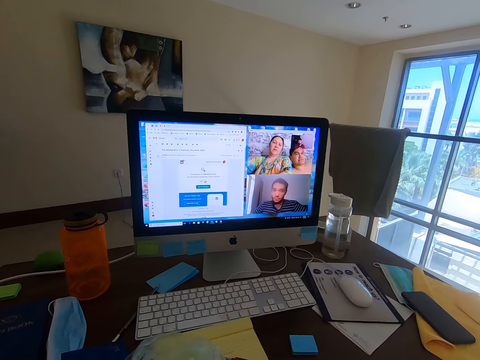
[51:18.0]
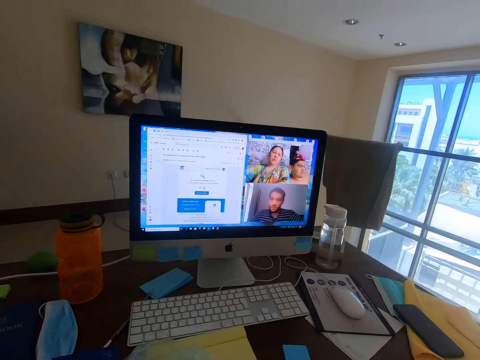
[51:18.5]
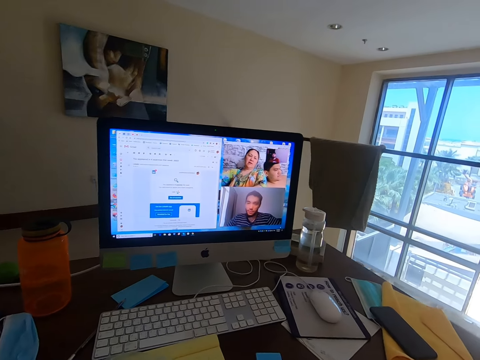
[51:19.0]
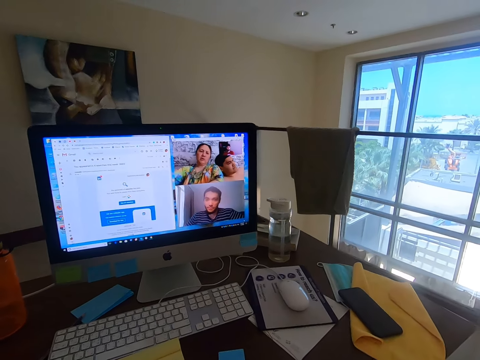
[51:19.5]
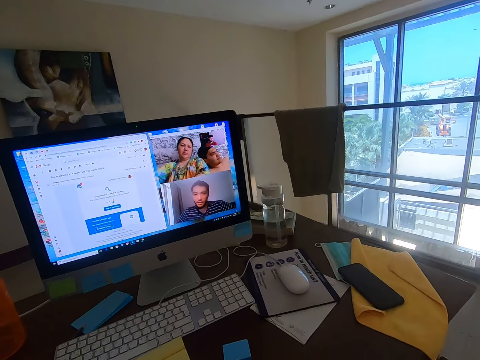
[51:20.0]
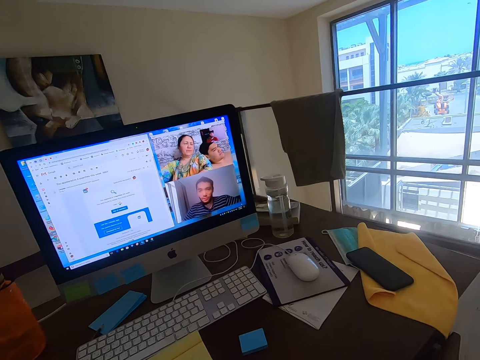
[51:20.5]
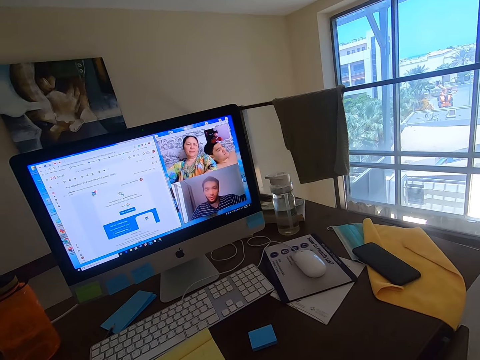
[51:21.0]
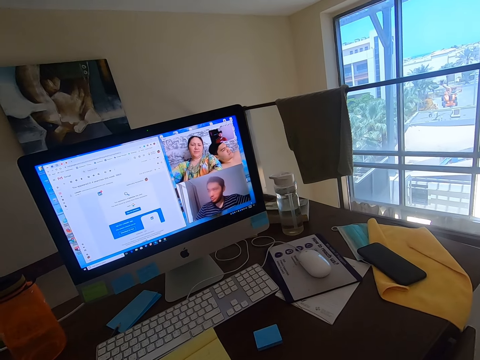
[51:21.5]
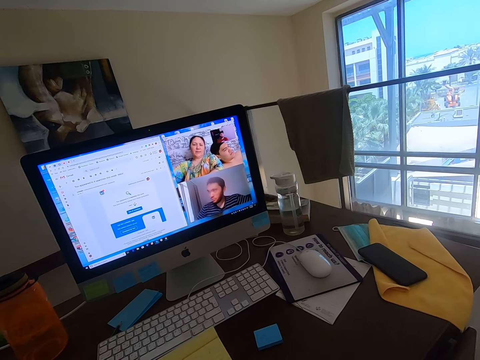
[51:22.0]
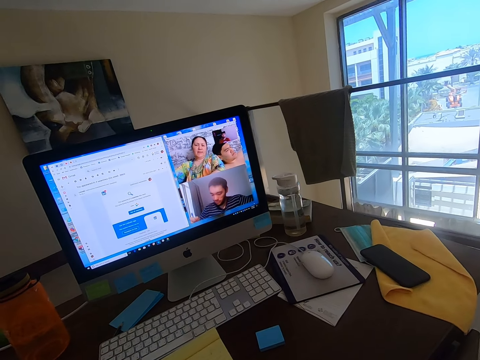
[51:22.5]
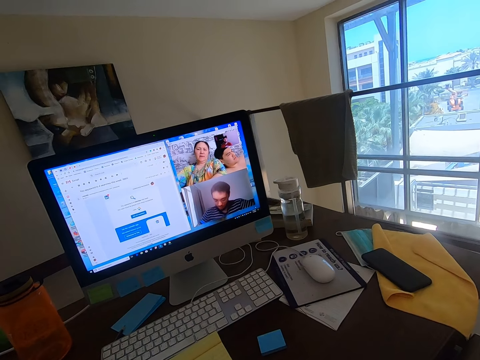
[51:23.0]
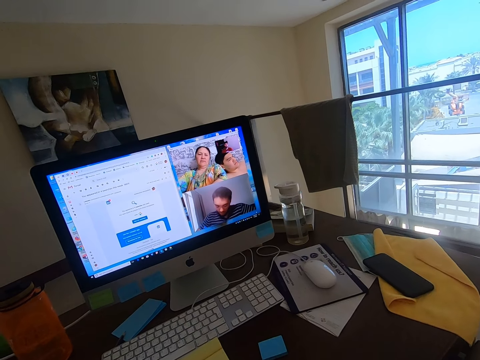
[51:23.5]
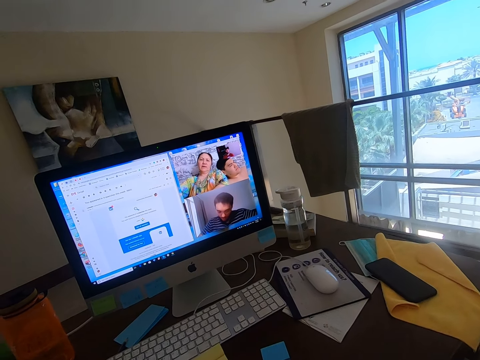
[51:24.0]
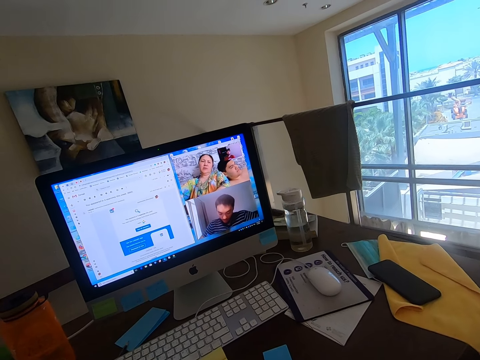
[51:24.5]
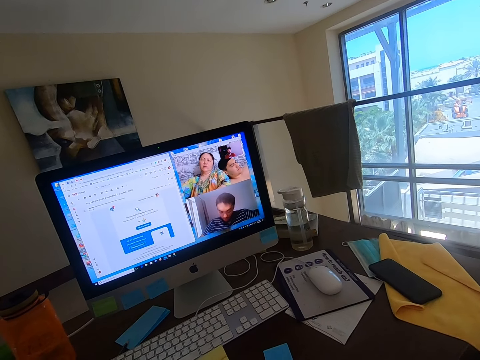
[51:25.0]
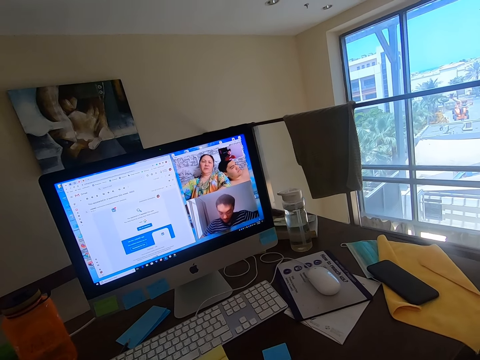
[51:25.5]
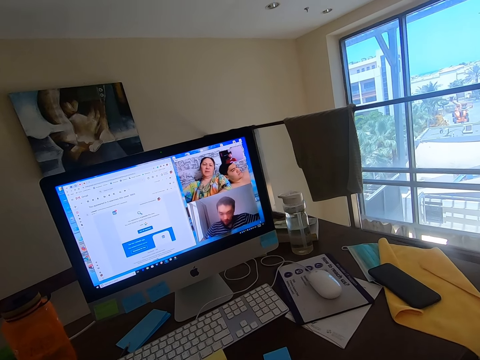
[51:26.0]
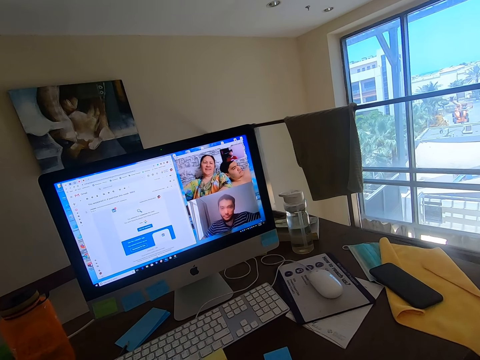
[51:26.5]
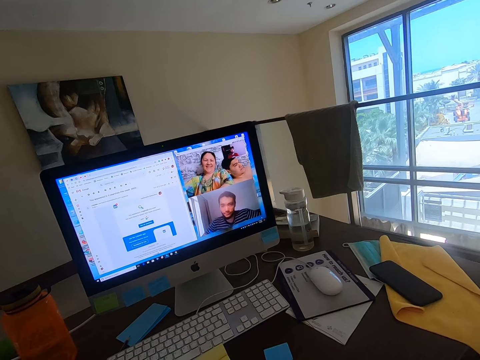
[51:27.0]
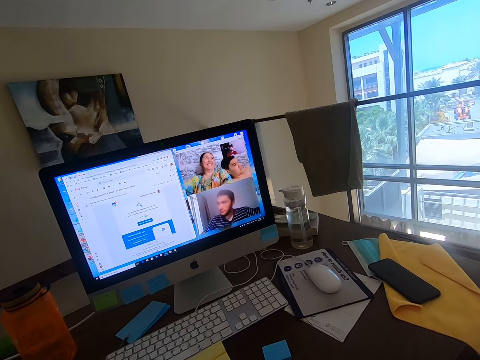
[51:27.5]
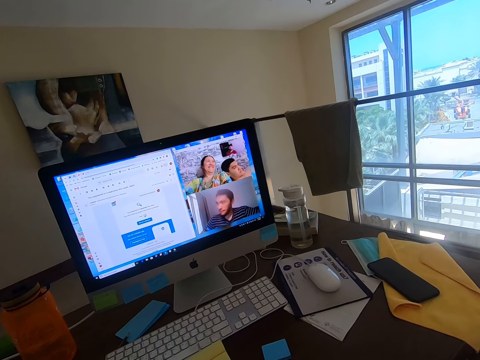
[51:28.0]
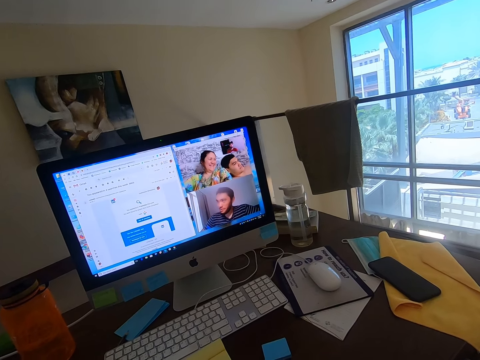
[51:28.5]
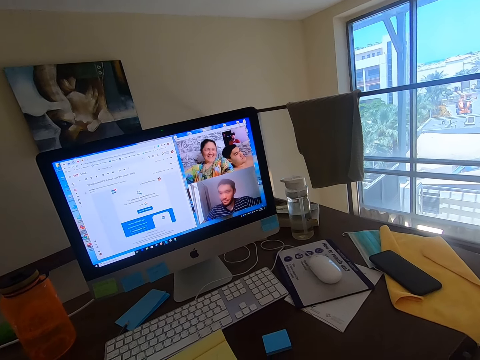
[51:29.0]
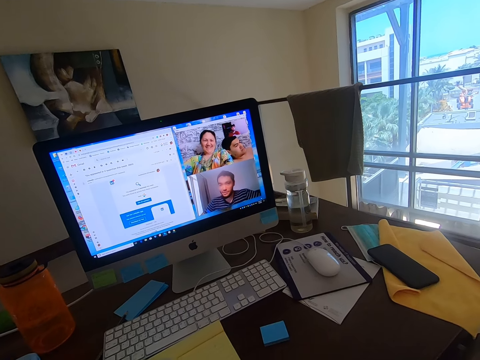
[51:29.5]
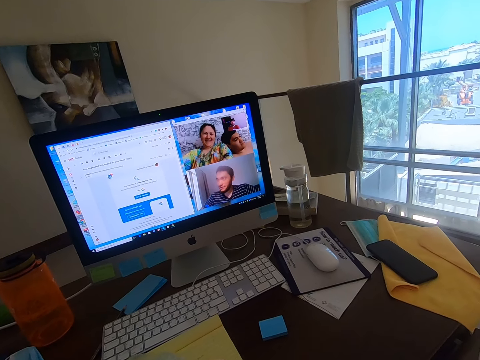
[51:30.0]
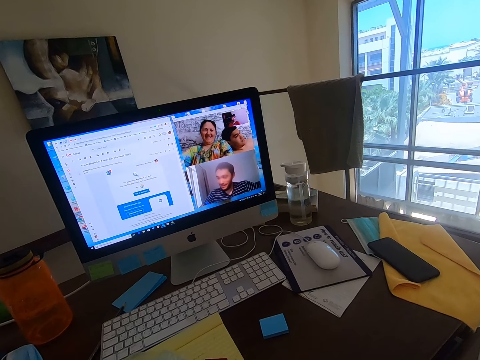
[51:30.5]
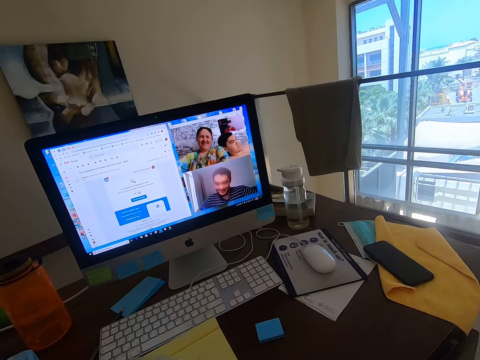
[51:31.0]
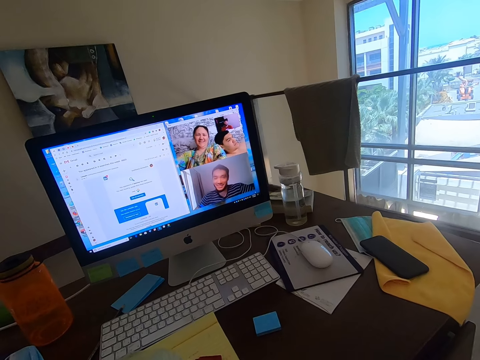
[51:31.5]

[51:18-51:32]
A woman converses with the camera wearer. A man converses with the camera wearer. The woman converses with the camera wearer. The man converses with the camera wearer.

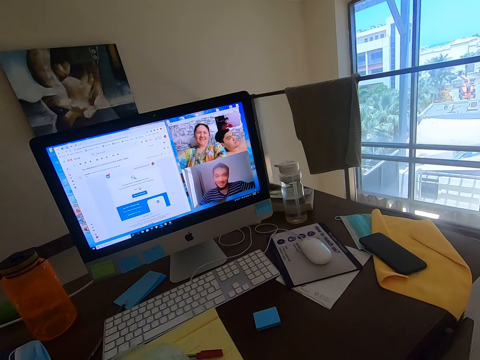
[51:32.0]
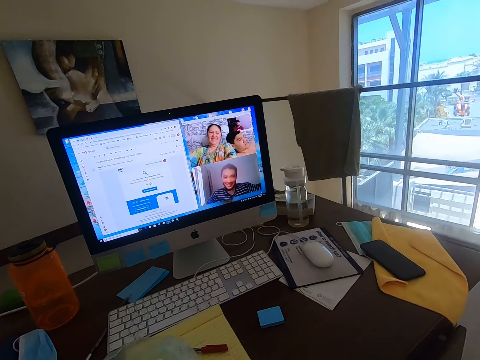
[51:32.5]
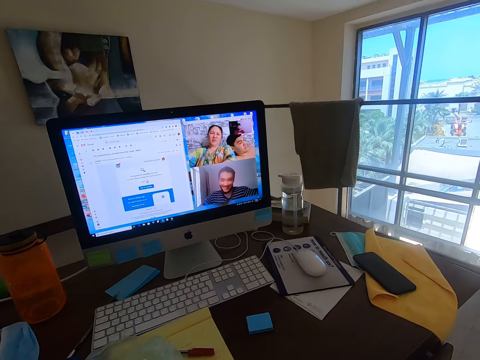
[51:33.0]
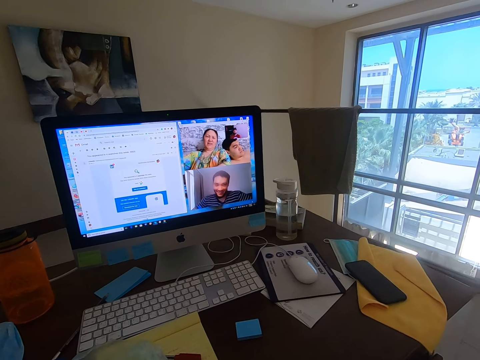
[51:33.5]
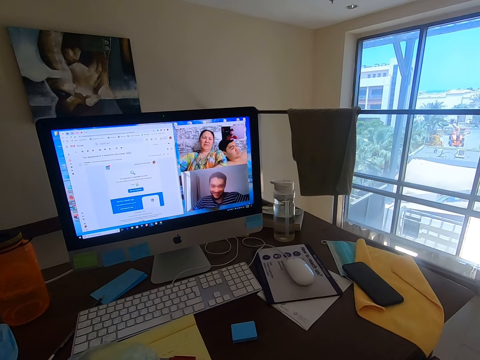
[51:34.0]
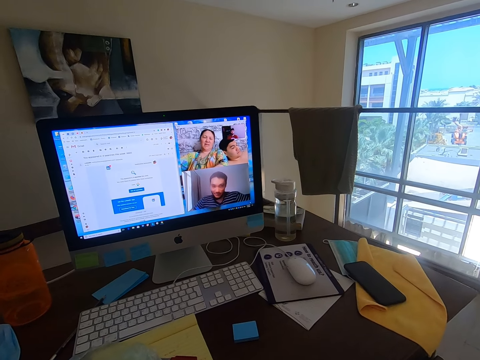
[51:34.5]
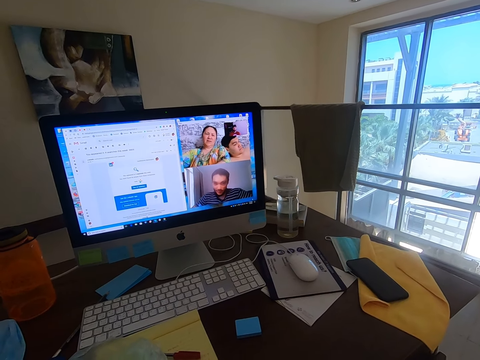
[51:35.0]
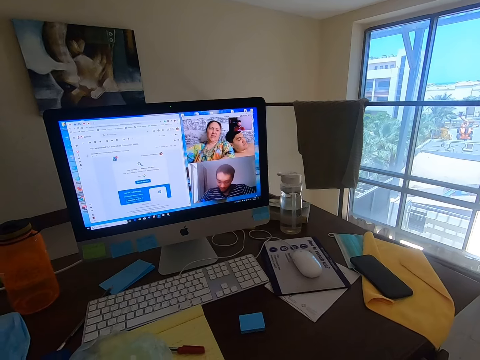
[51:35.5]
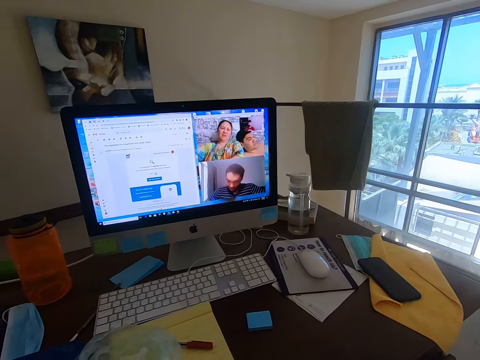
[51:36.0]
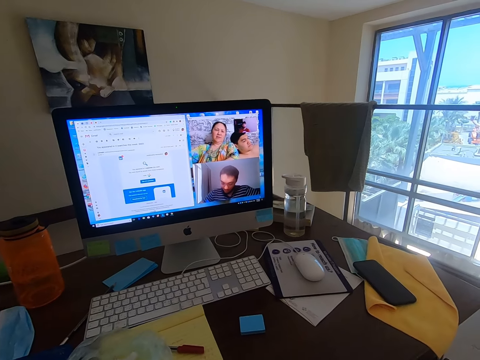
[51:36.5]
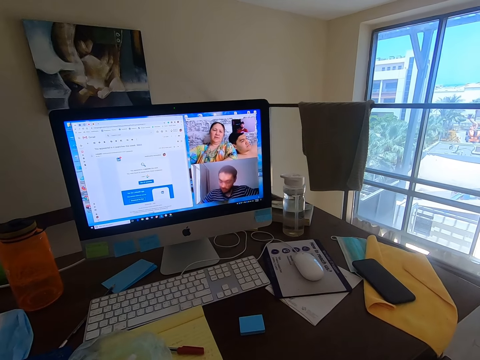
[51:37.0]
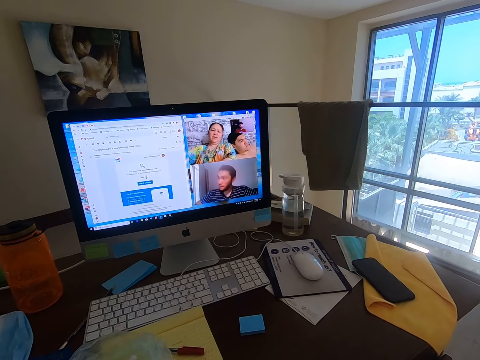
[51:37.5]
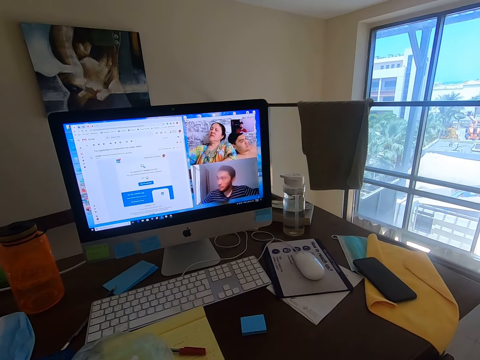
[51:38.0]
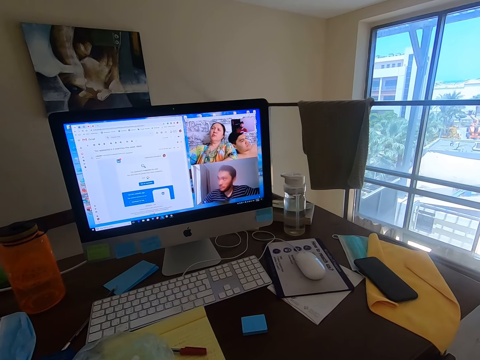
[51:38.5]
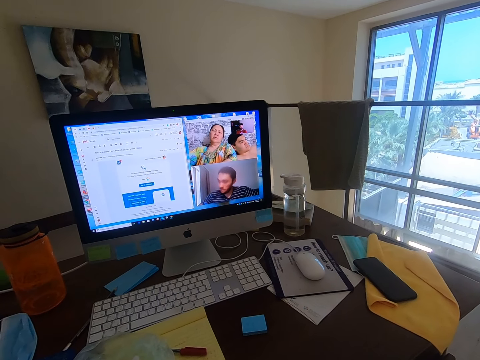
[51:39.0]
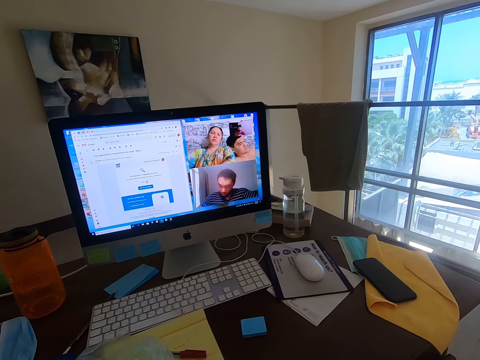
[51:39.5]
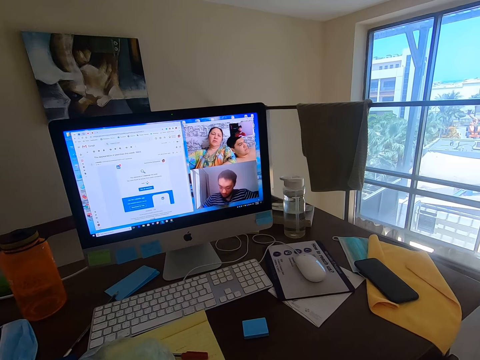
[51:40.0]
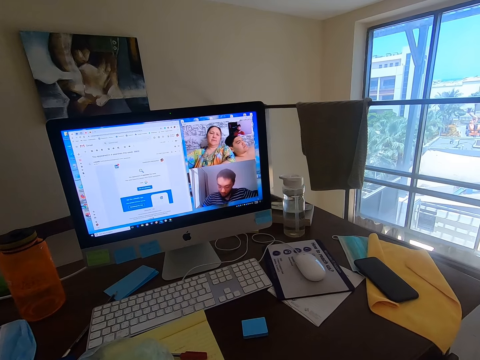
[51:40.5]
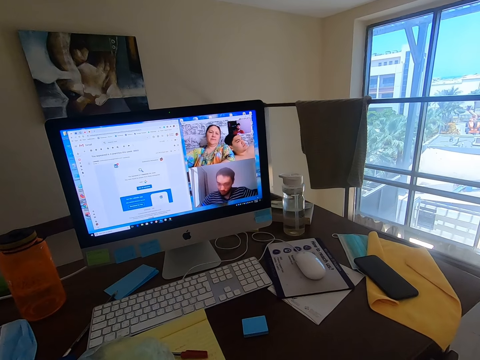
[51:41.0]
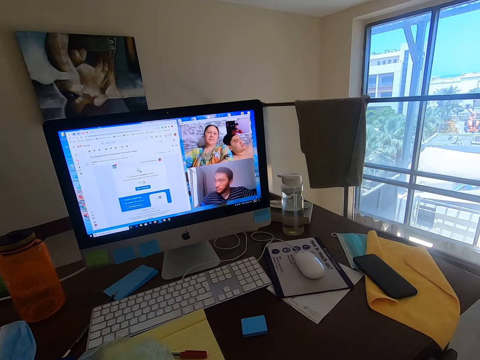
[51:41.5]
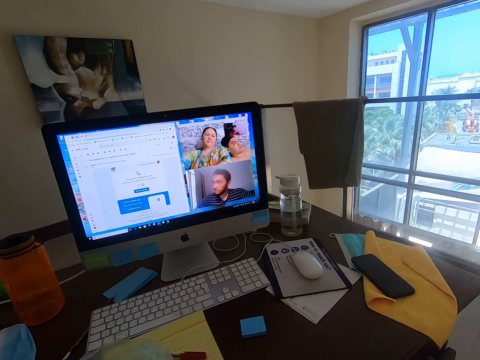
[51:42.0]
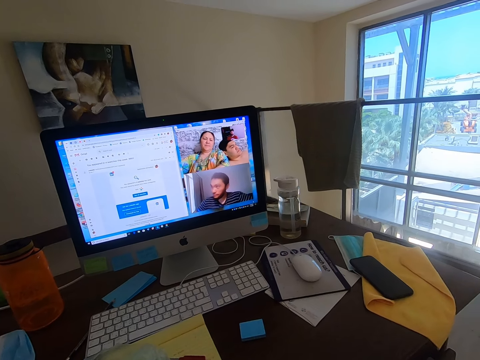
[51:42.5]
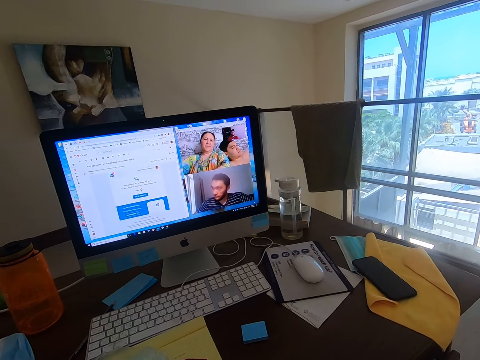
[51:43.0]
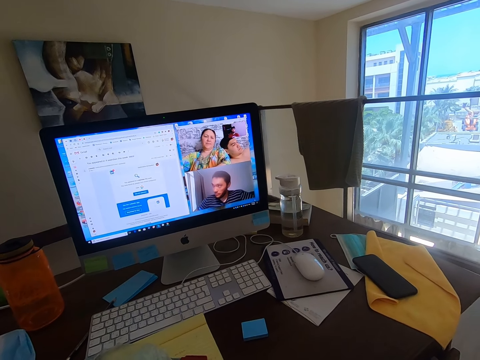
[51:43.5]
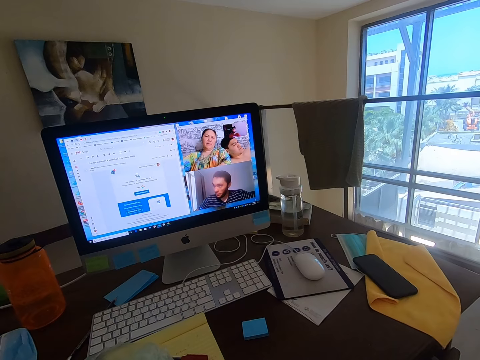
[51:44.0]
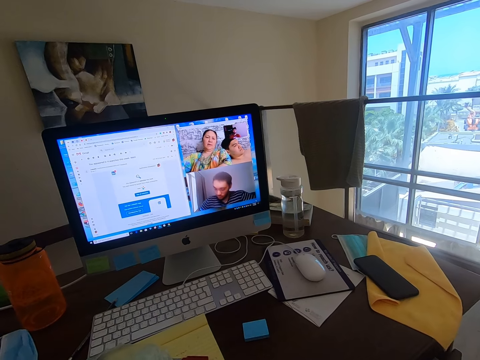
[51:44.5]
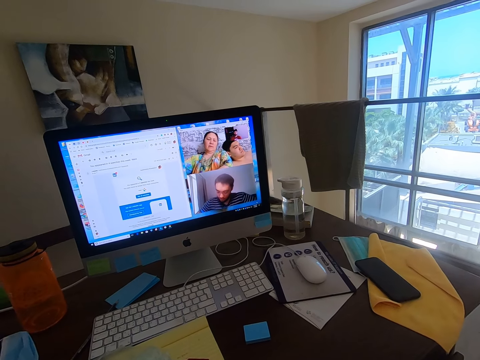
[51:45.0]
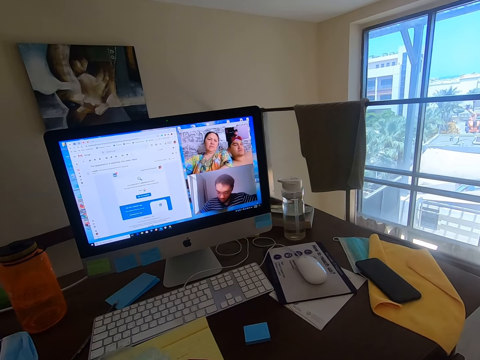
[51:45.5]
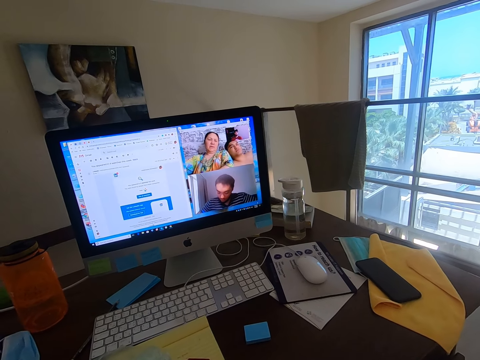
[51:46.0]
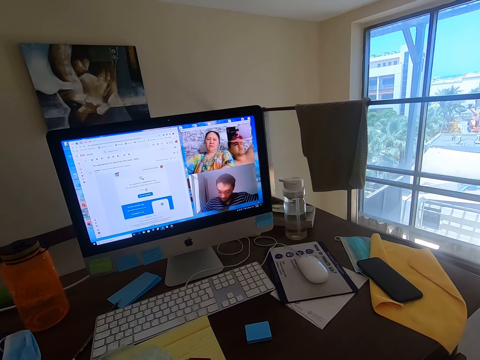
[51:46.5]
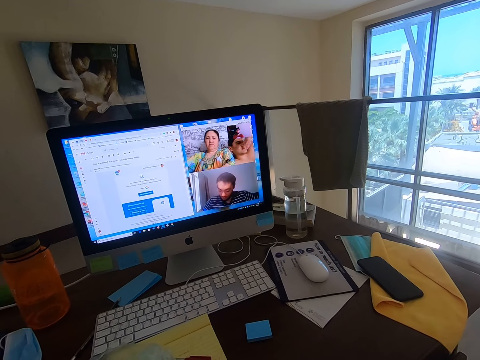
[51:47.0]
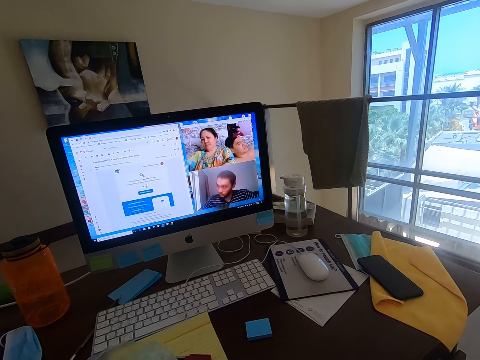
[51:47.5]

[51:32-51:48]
The camera wearer conversed with a man, another man and a woman. The woman converses with the camera wearer. The camera wearer conversed with the first man, the other man and the woman. The woman converses with the camera wearer. The other man converses with the camera wearer. The camera wearer conversed with the first man, the other man and the woman. The other man converses with the camera wearer.
